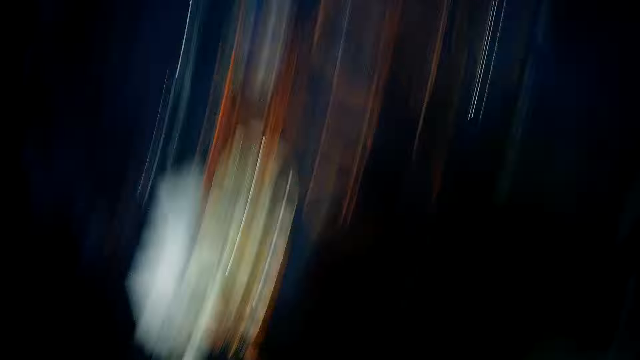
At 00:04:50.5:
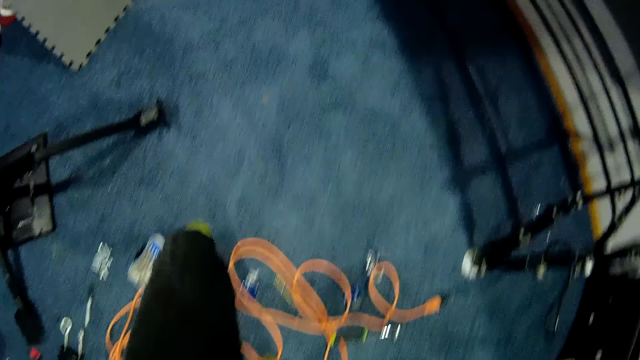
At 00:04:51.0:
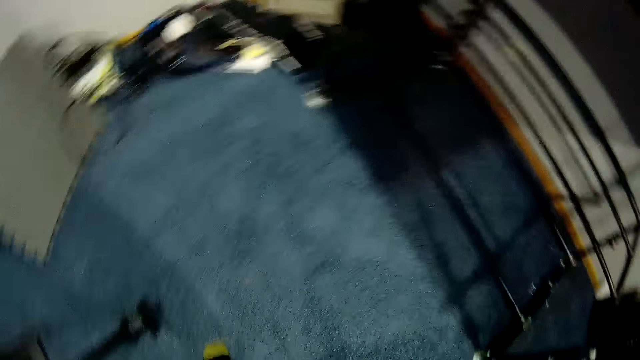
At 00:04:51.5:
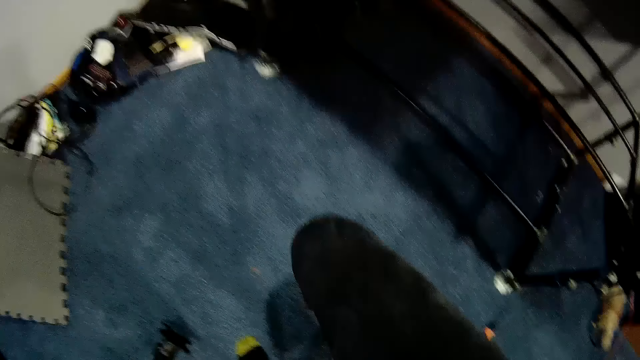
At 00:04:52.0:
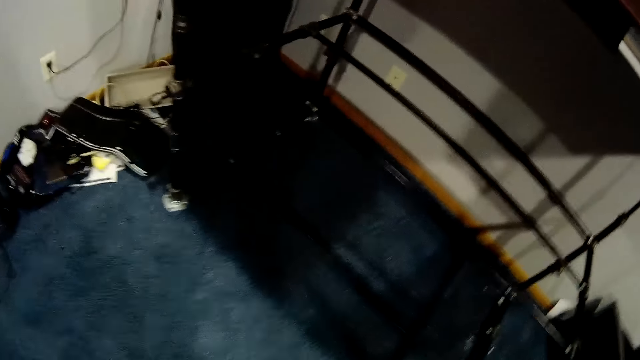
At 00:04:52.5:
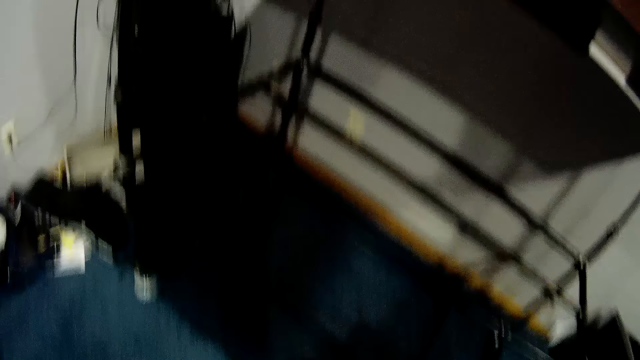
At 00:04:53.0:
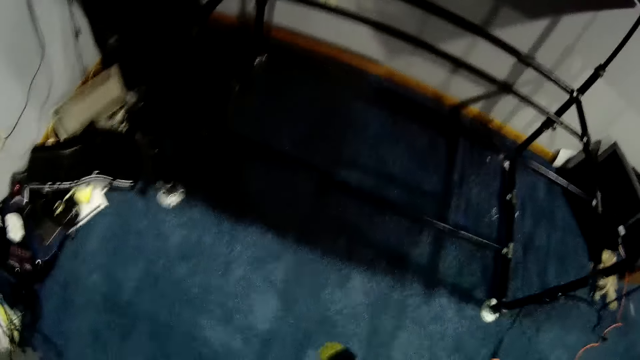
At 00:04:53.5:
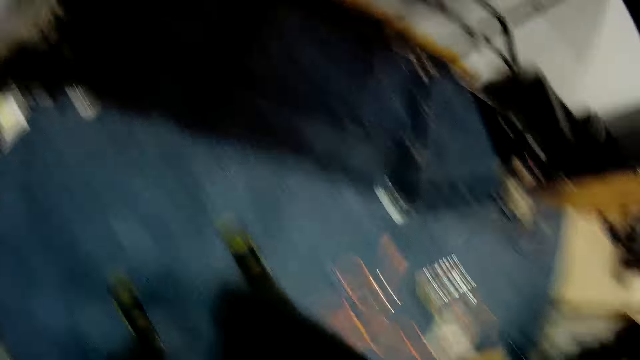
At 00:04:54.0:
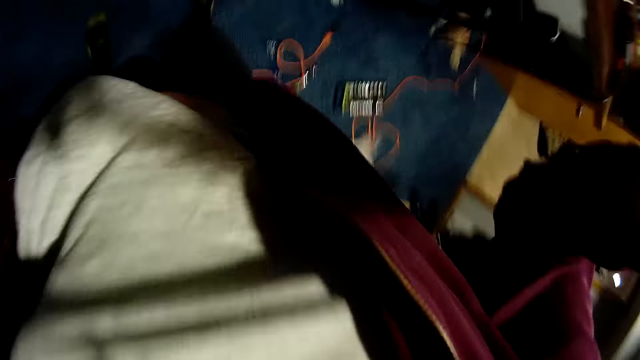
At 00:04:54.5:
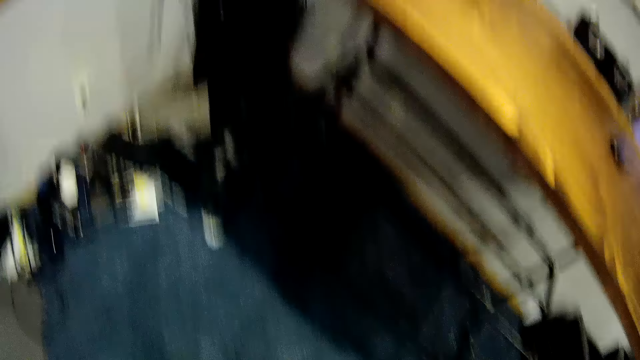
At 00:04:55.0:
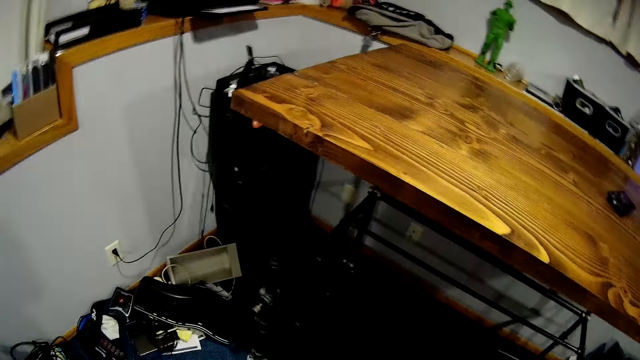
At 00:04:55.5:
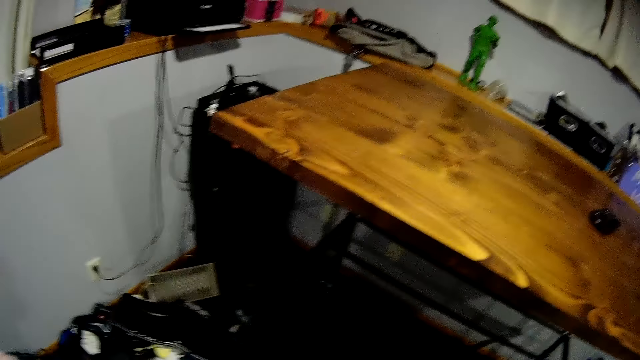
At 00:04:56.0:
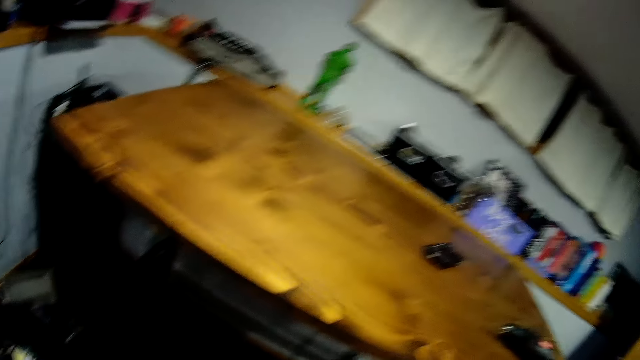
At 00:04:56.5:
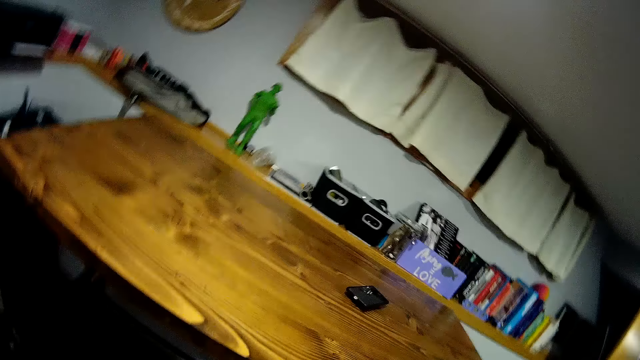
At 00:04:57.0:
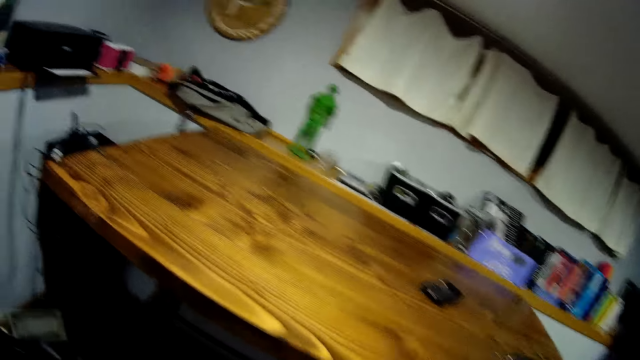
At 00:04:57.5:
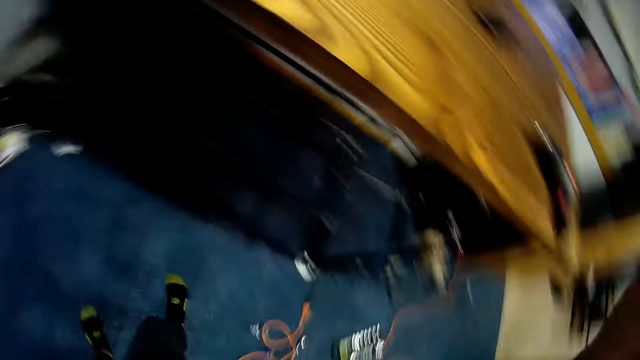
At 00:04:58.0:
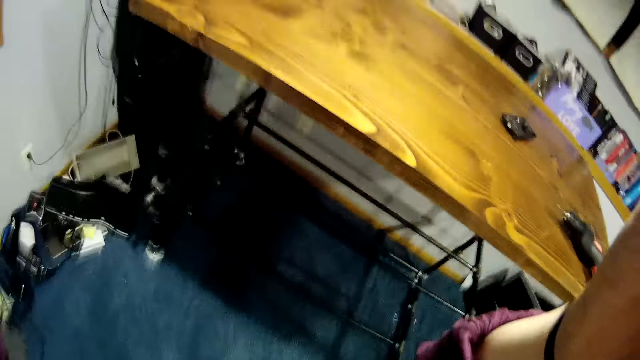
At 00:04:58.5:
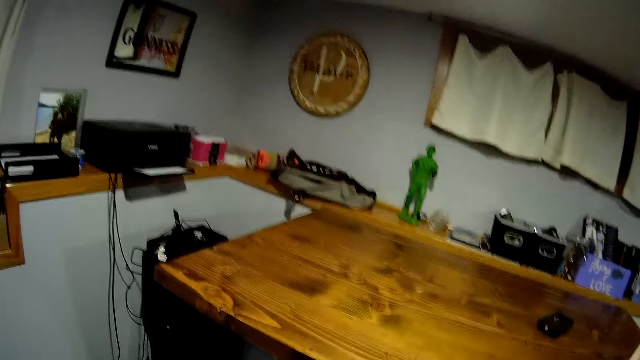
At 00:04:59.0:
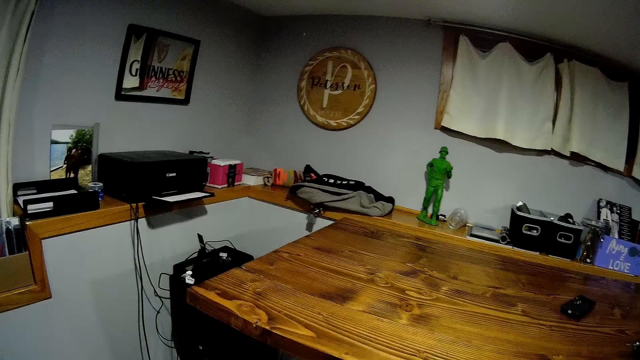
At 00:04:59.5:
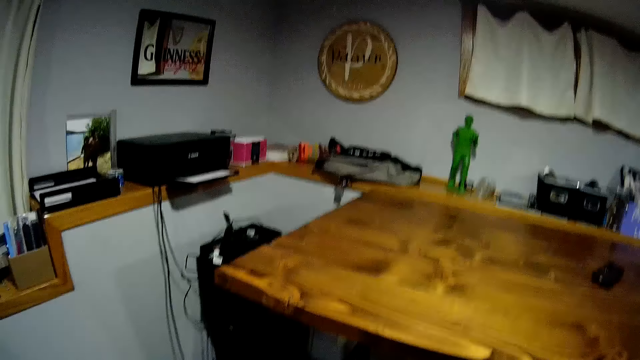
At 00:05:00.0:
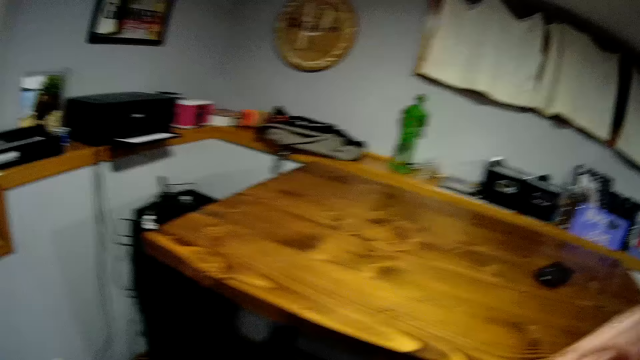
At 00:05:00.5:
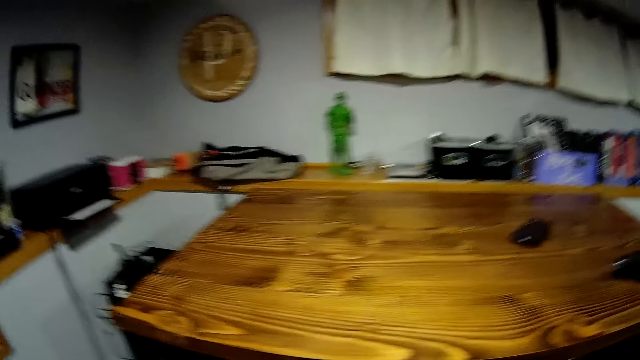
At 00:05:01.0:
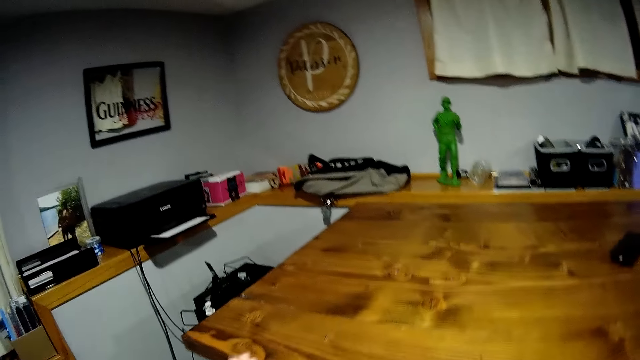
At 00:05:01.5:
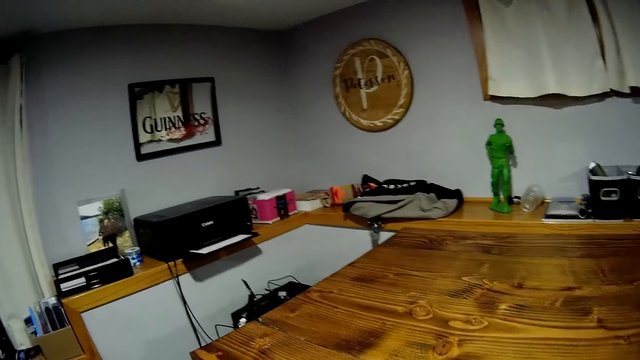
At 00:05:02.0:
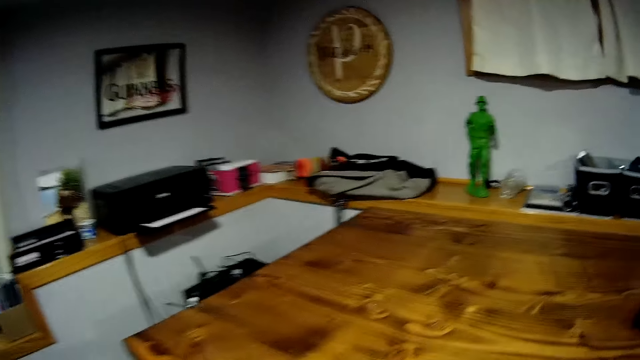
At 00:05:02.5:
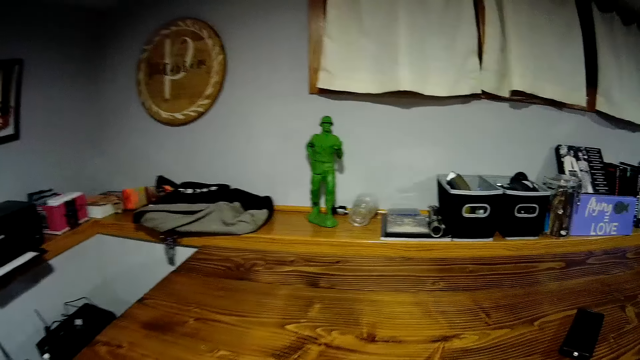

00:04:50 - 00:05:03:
The camera wearer walks in a room. She takes a step forward. She stands in the room and adjusts the camera. She touches her head. She looks around the room. She stands in the room.

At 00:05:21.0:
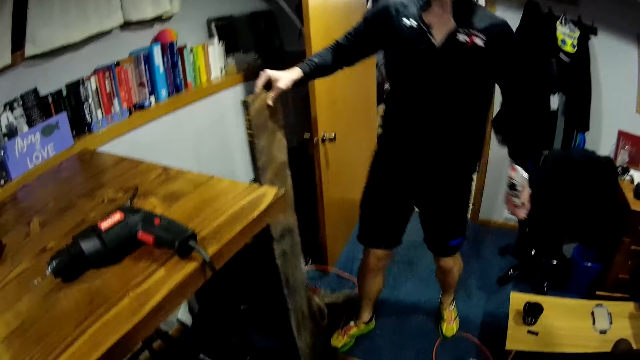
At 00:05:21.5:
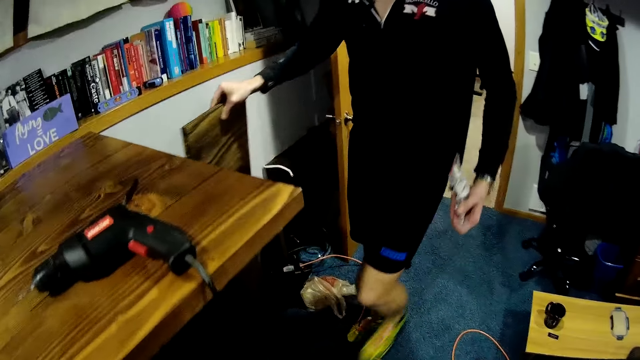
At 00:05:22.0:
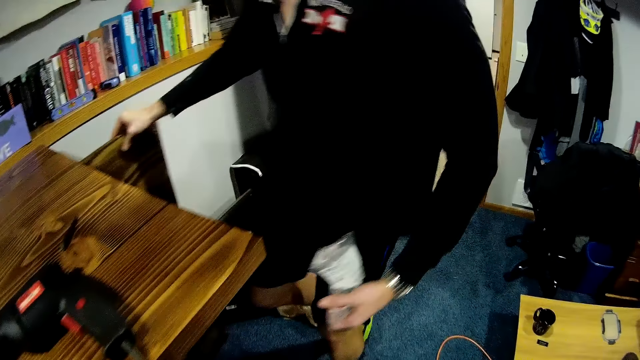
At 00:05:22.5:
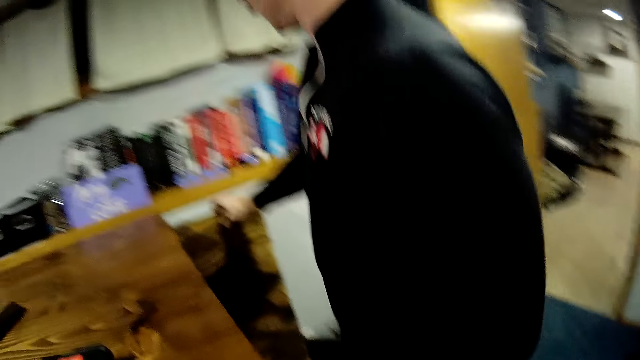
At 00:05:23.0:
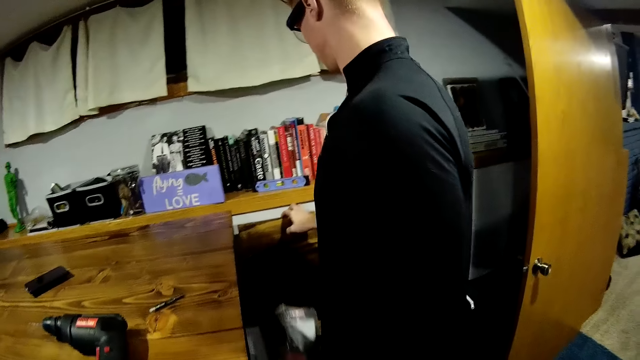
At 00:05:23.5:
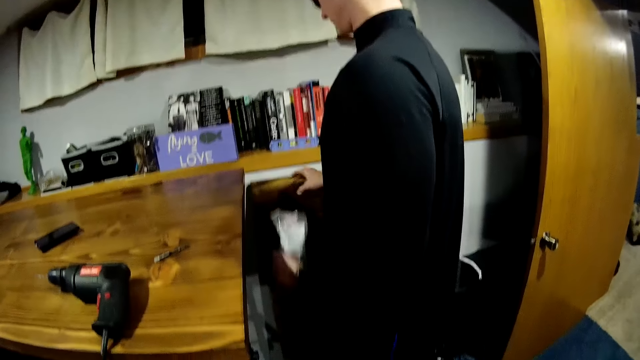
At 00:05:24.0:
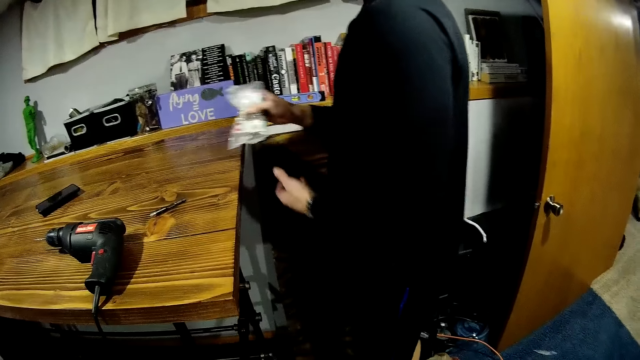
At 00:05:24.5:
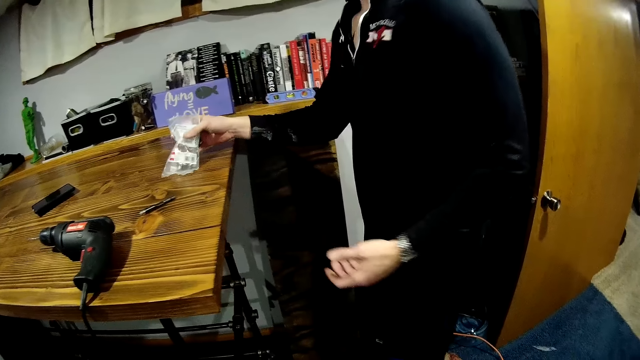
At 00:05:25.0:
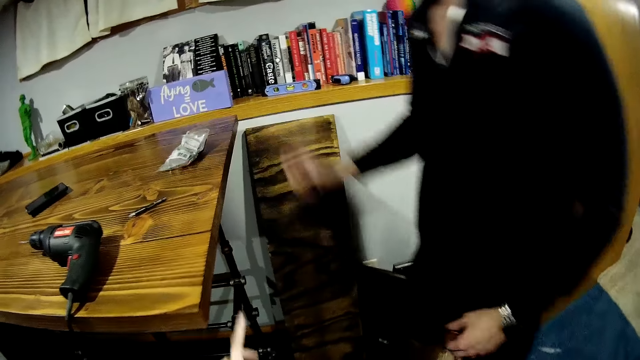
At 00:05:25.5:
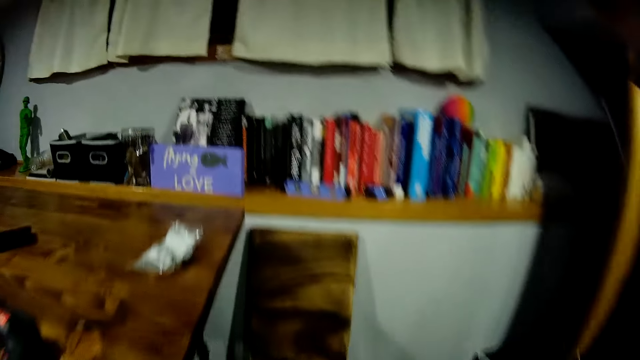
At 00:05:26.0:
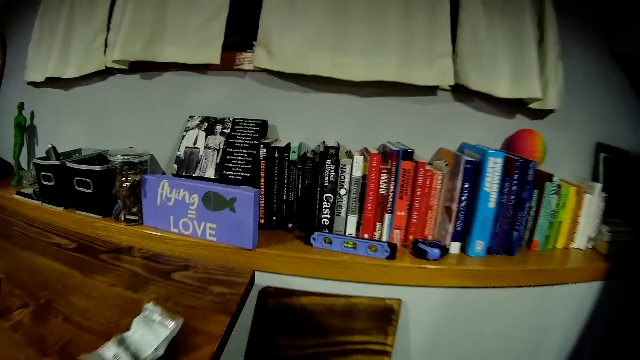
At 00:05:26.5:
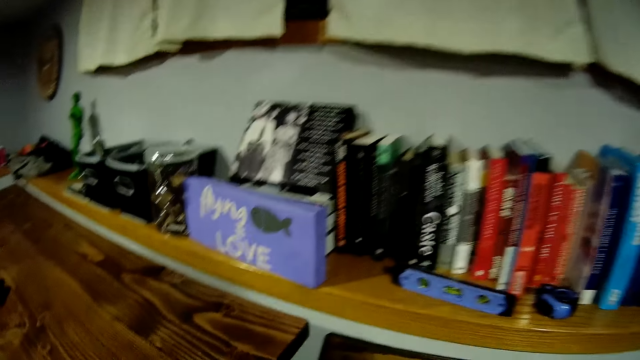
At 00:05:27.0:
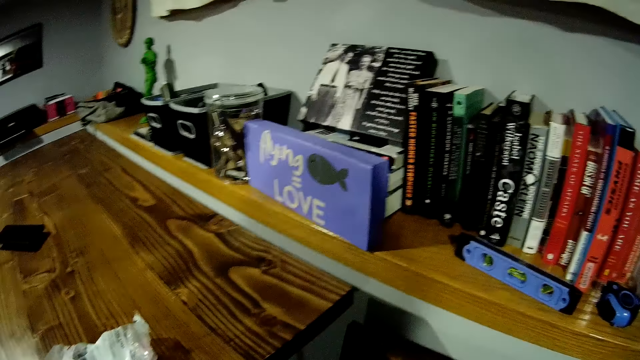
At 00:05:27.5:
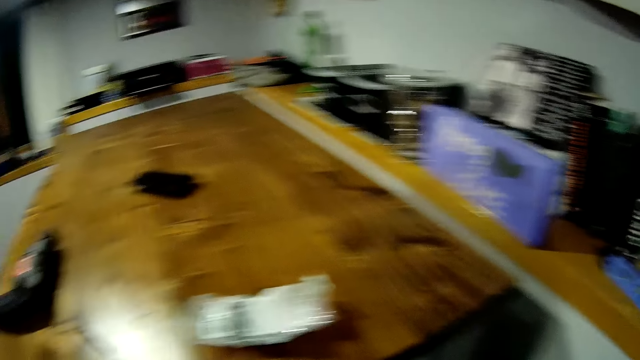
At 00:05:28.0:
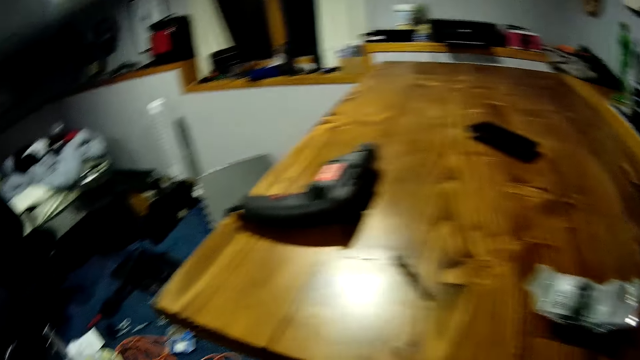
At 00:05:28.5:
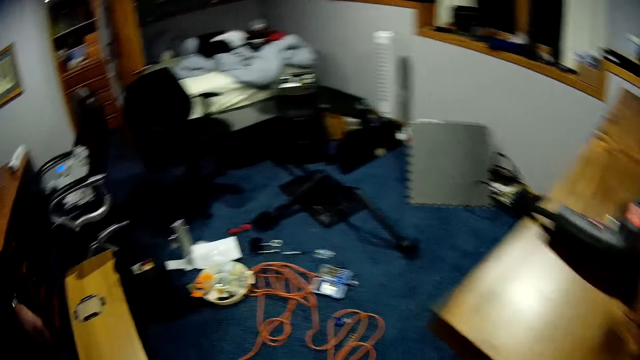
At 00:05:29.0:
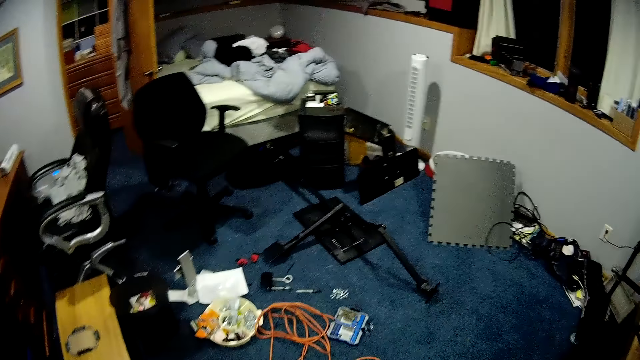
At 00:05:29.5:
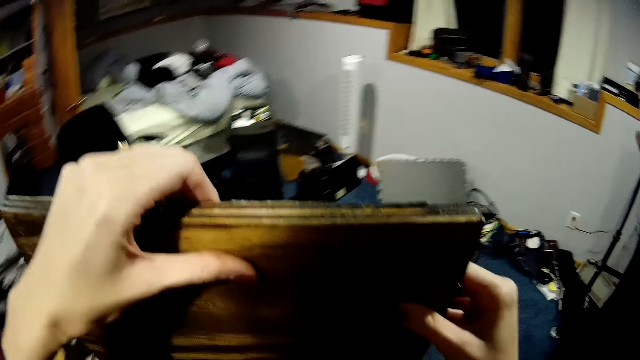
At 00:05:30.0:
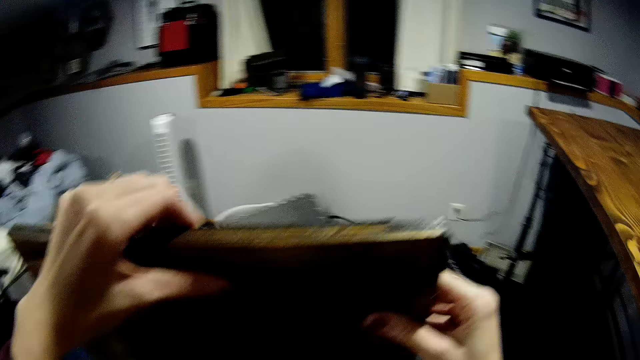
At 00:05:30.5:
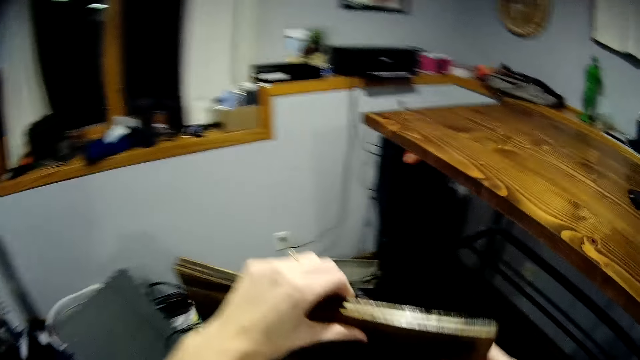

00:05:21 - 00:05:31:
A man places a piece of wood to a wall. The man passes a polythene bag to his right hand. The camera wearer interacts with the man. The man drops the polythene bag on the table. The man walks away from the table. The camera wearer walks towards the piece of wood. She moves the piece of wood from the wall. She stands in the room. She holds the piece of wood with her hands.
